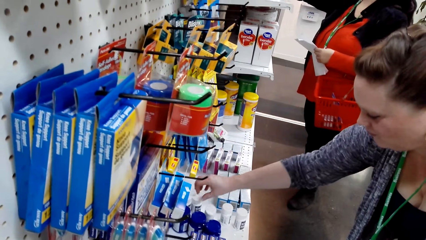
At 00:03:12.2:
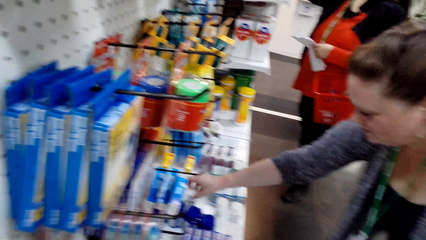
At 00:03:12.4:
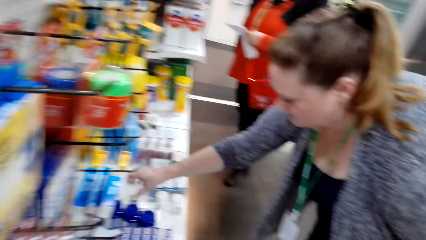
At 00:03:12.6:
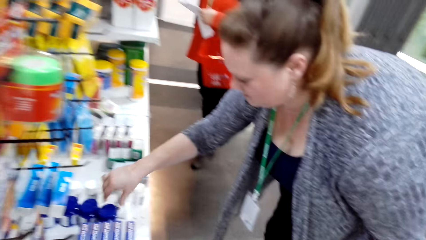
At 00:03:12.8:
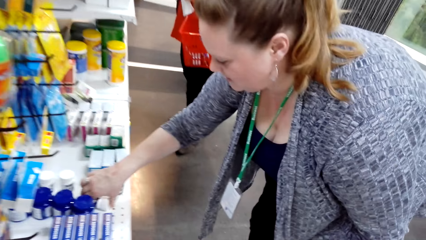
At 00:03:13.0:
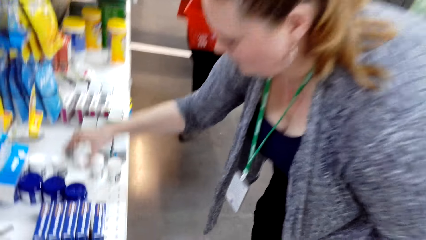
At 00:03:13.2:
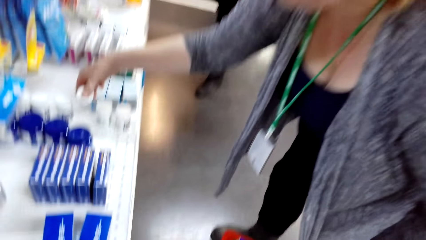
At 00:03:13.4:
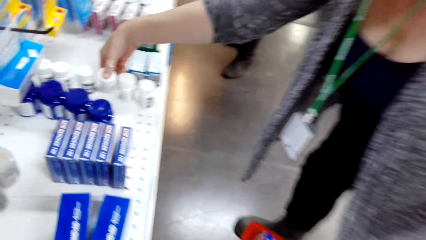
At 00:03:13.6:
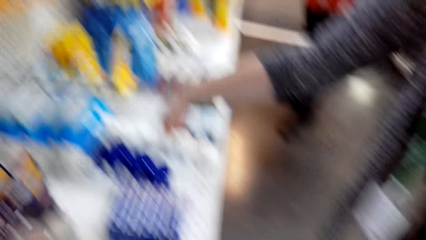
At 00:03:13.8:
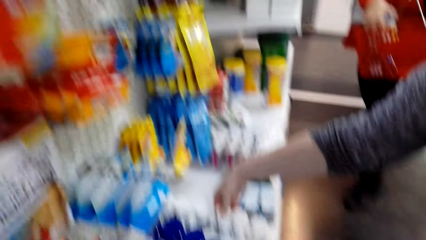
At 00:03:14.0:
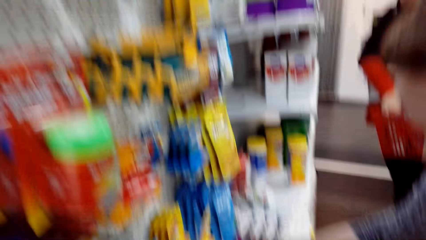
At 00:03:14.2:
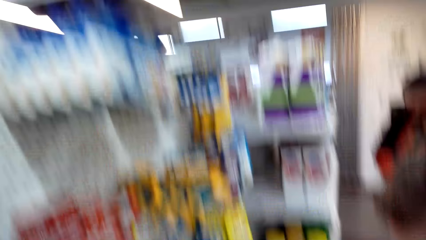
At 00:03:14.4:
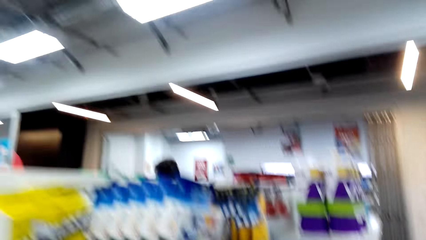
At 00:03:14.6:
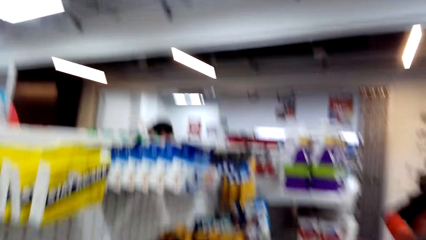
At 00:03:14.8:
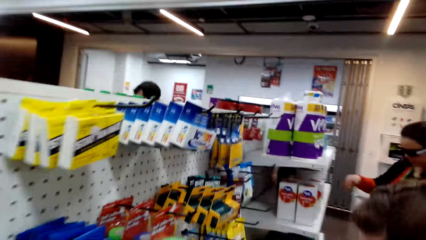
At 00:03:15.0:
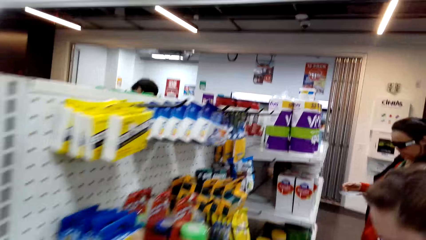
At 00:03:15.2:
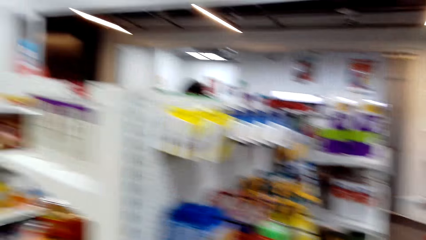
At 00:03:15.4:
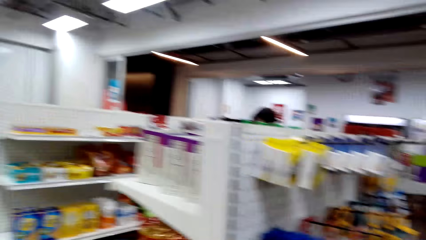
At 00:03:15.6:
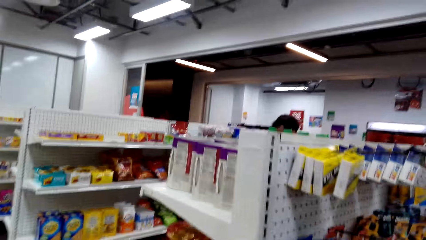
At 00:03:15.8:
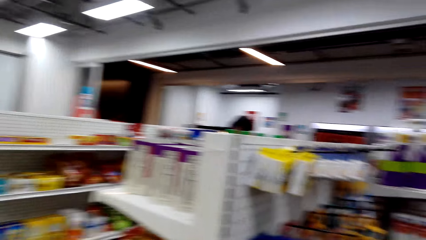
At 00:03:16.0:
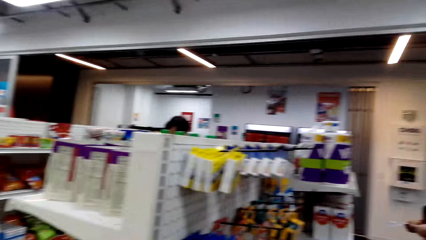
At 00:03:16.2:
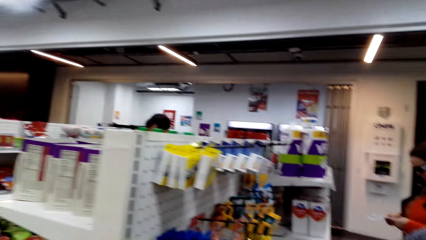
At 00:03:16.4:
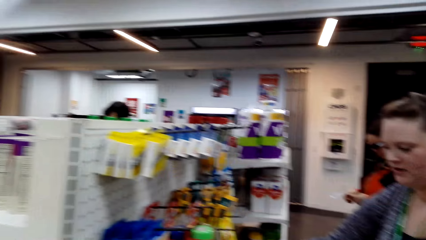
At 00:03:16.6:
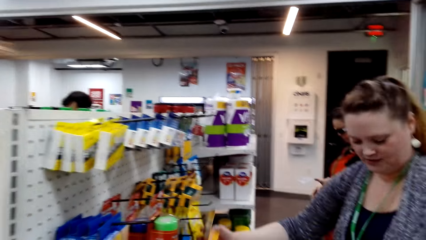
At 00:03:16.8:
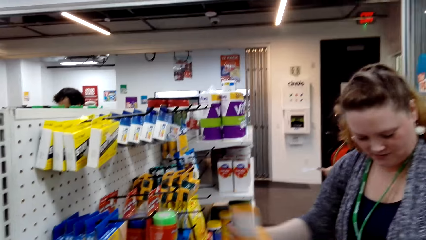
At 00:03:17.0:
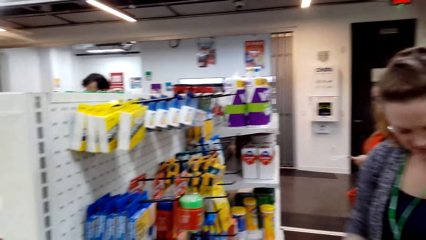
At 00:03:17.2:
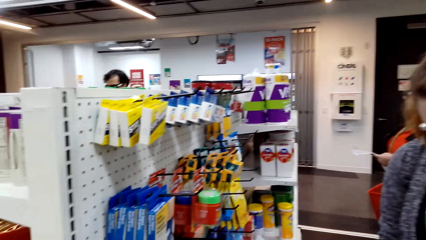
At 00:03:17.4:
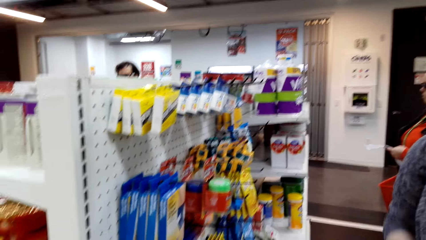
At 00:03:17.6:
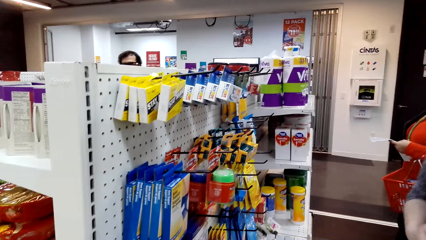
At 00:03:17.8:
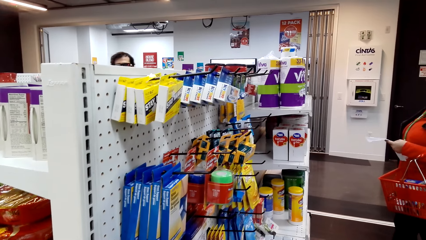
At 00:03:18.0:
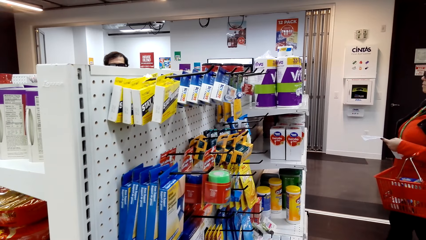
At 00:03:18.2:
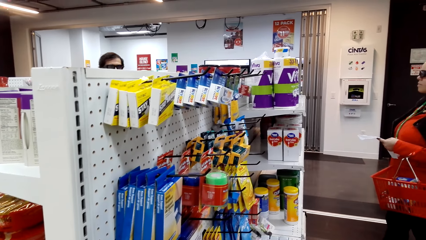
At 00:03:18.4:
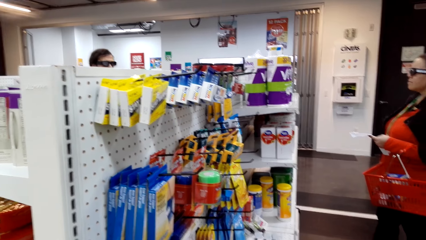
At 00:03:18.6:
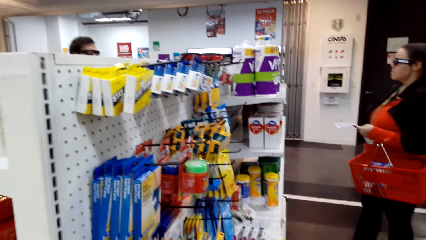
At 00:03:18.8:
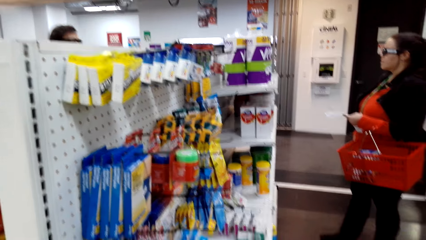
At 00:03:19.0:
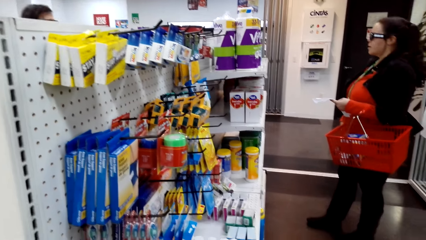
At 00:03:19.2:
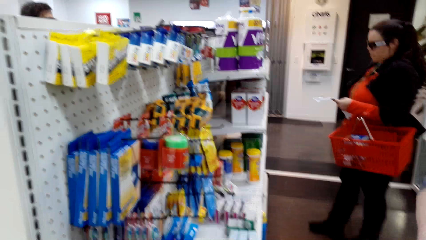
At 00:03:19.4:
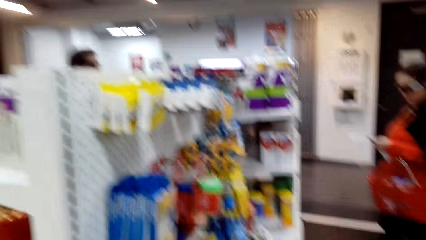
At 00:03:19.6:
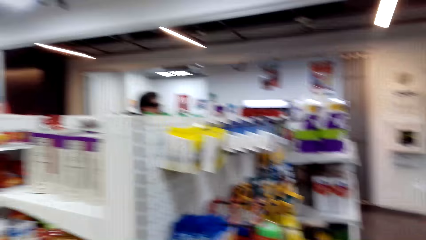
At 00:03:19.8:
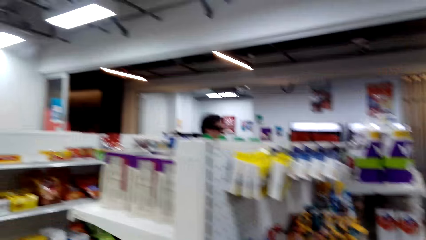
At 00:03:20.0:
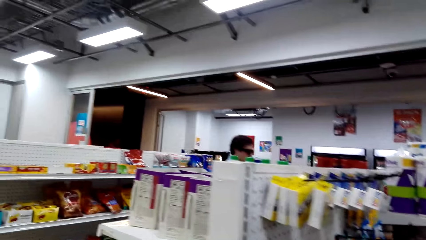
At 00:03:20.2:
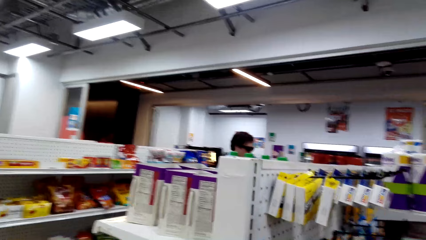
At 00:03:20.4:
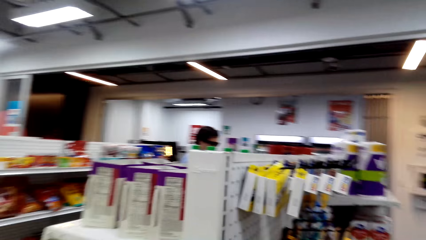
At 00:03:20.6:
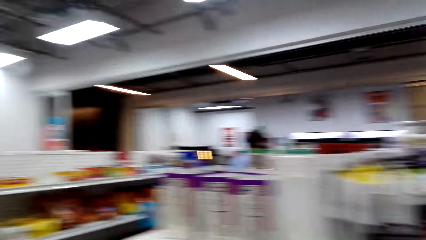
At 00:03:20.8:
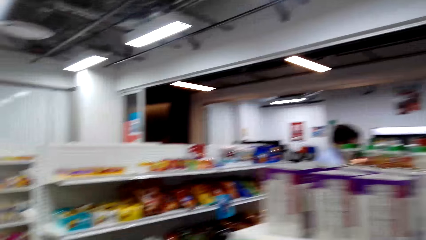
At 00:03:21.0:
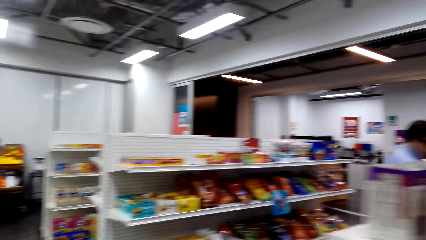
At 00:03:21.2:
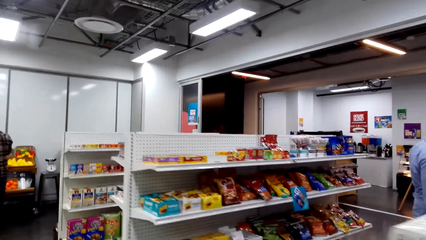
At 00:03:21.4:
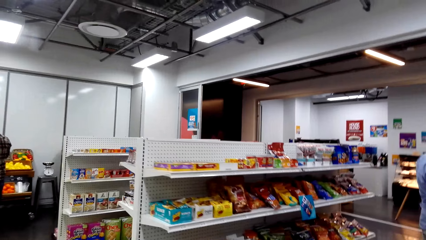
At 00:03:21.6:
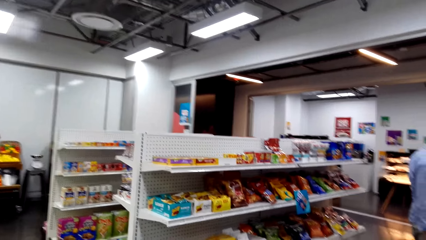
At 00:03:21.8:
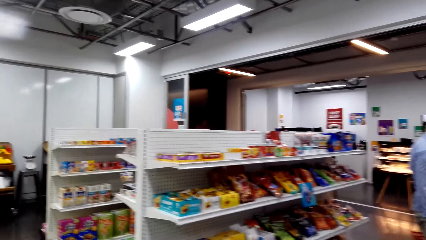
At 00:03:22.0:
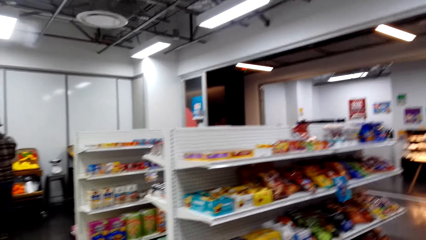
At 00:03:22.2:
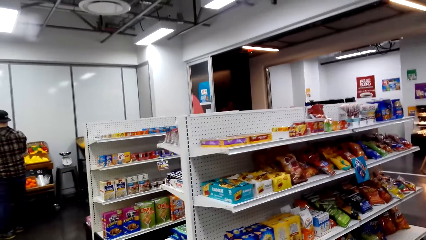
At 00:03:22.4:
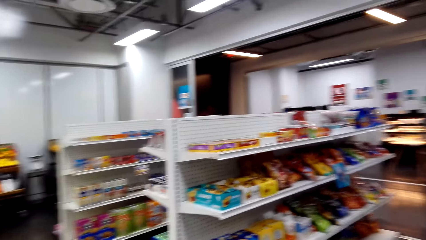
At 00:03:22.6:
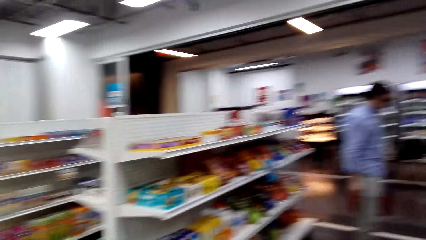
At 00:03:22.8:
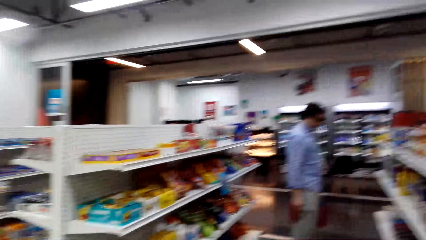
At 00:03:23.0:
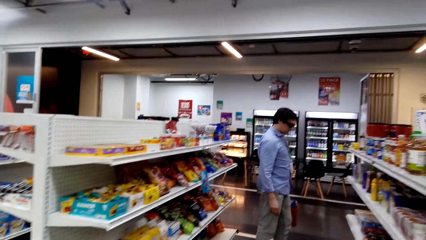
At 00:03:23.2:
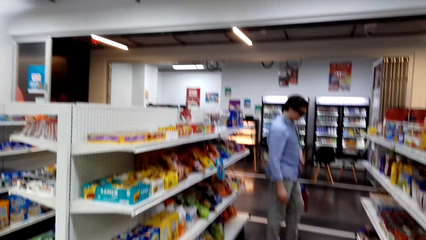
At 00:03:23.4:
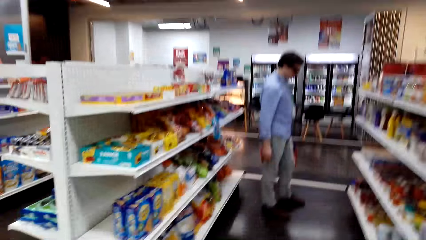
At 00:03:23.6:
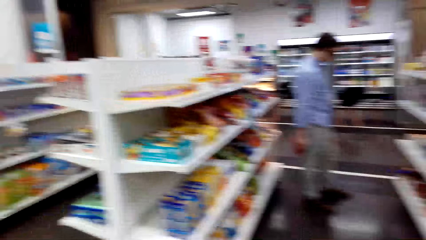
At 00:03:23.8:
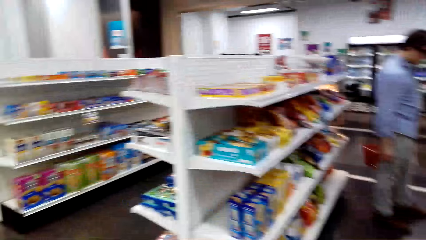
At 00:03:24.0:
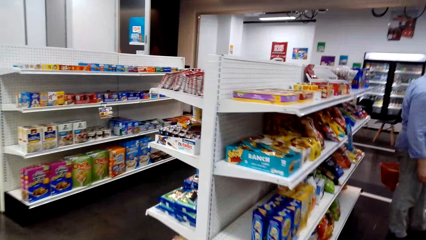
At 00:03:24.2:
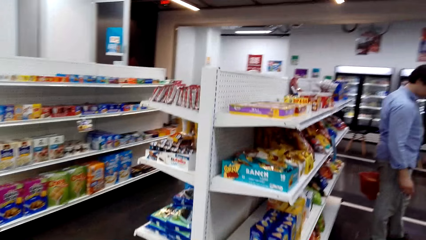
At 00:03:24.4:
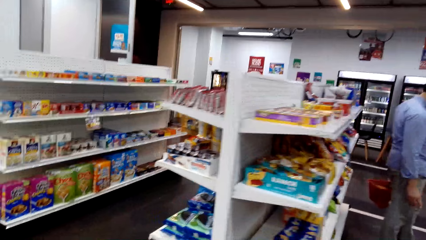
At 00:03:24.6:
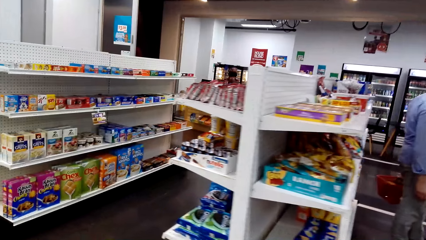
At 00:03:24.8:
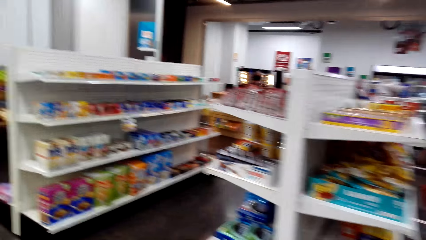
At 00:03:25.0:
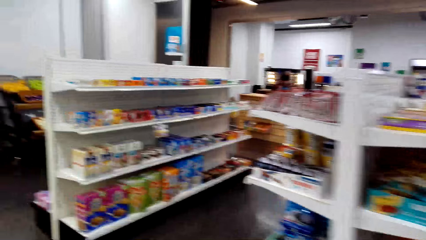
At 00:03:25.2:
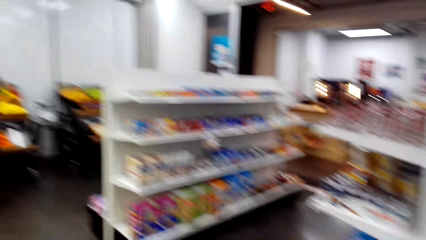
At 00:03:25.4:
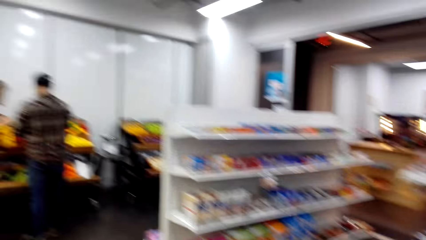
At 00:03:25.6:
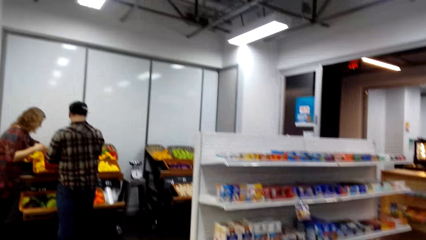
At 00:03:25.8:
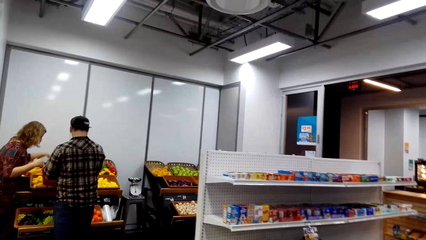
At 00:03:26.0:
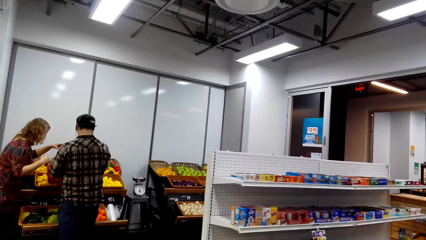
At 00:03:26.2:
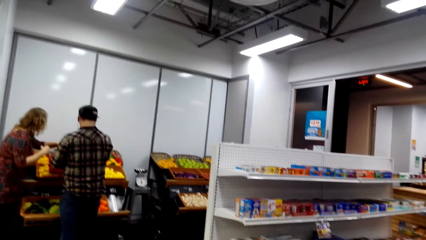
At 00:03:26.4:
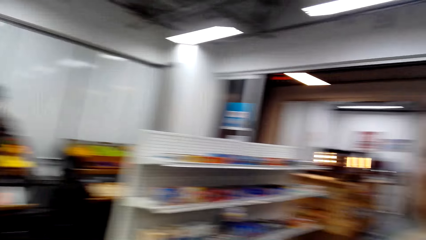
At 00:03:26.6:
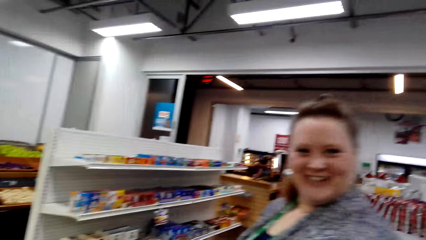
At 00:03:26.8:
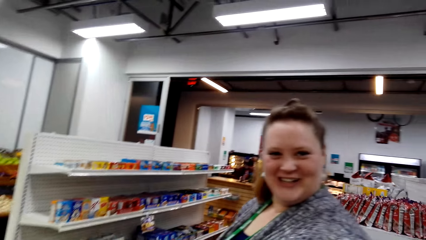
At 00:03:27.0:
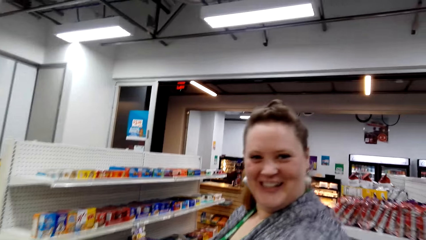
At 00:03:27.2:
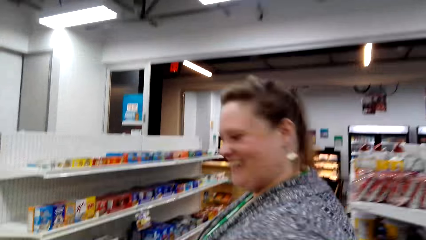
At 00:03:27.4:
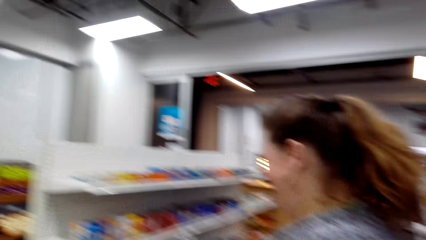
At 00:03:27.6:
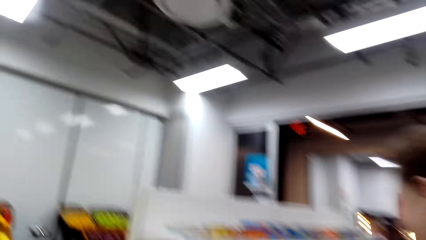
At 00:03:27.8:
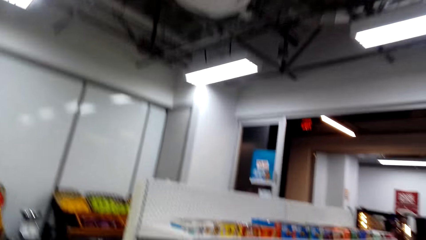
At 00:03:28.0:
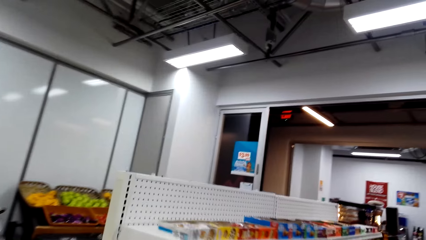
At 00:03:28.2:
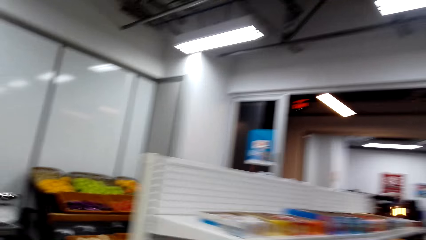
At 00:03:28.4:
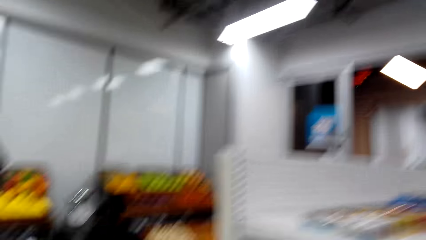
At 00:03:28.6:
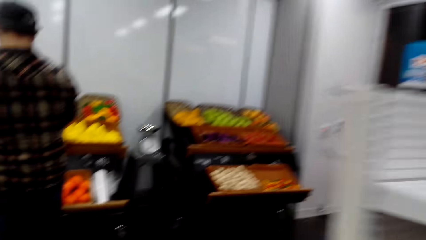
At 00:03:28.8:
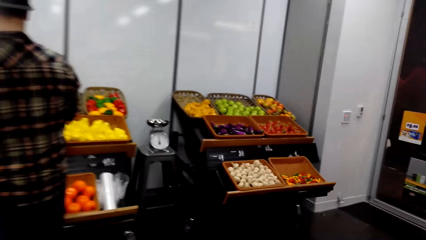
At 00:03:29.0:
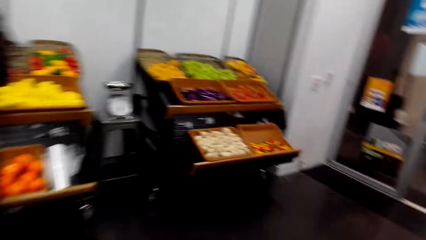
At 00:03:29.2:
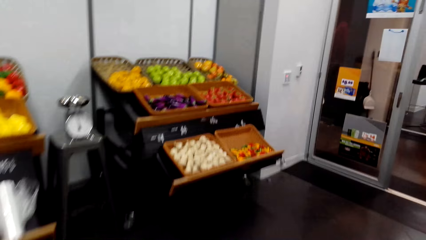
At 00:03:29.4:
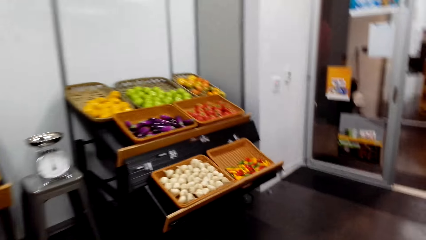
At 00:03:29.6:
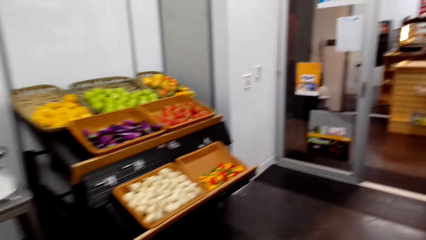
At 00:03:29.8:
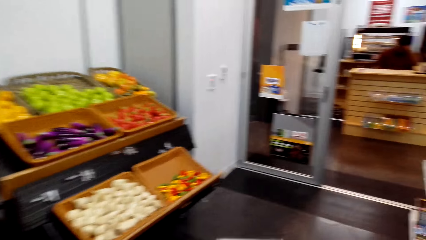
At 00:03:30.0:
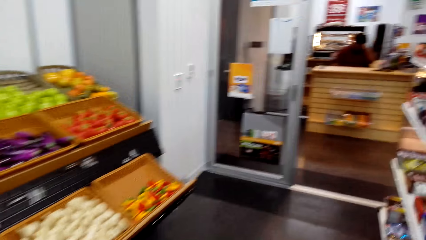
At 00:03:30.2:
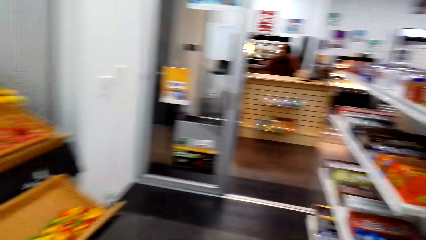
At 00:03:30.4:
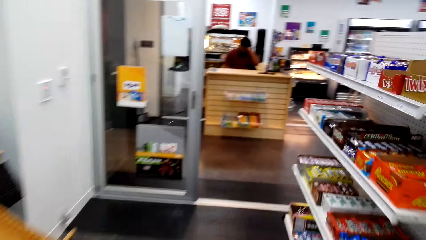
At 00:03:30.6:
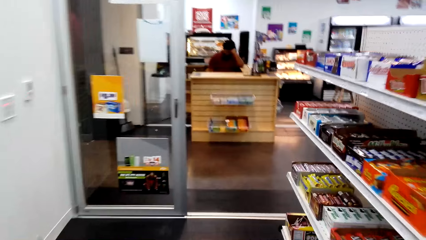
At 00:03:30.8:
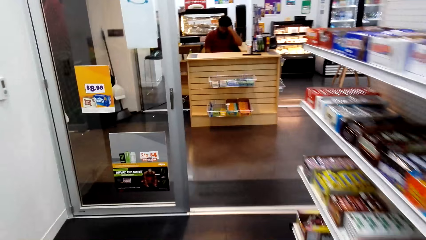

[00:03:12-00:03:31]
The camera wearer looks at the items on the shelf. They interact with a woman. They walk in the convenience store.
